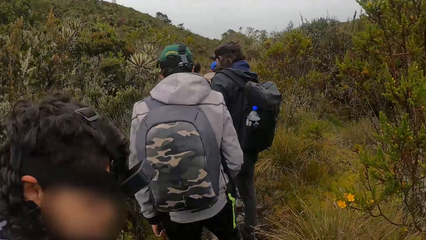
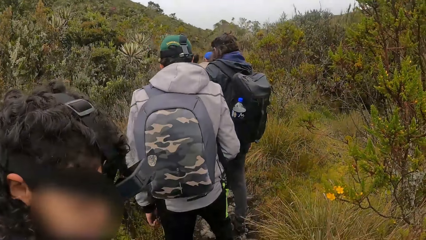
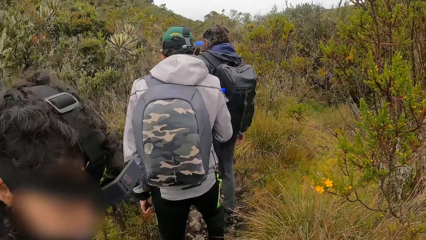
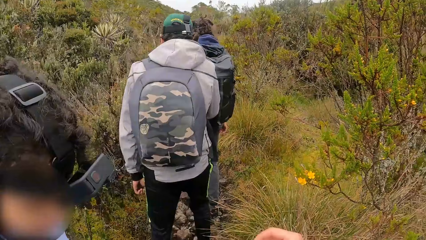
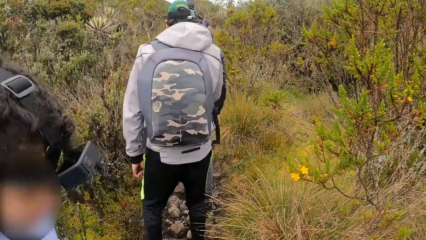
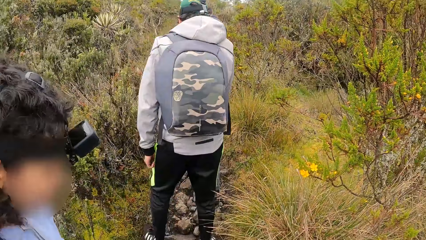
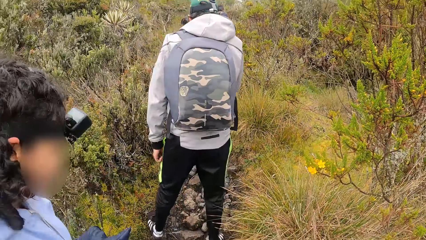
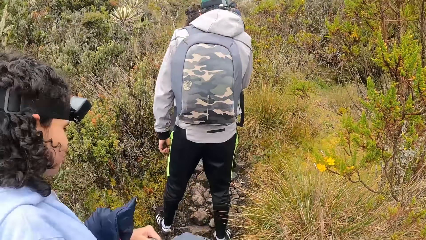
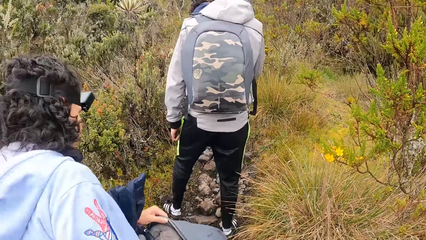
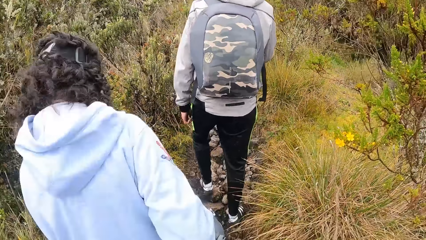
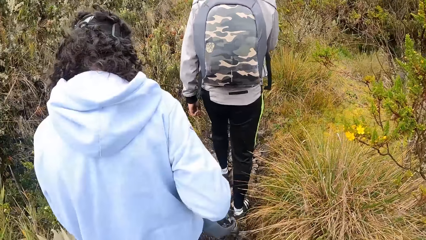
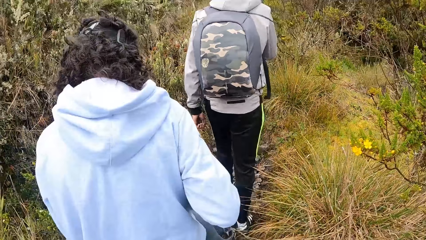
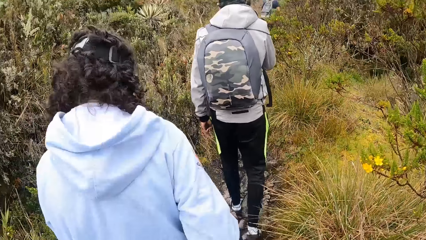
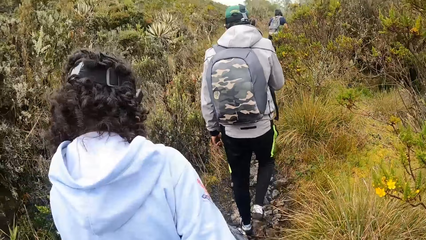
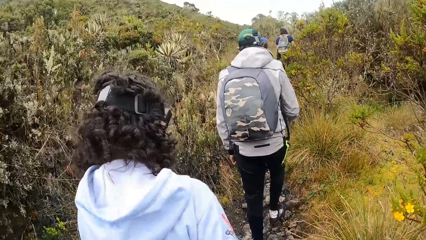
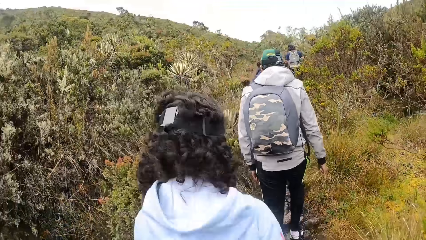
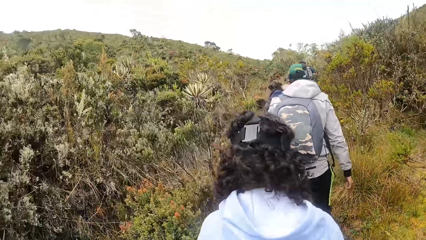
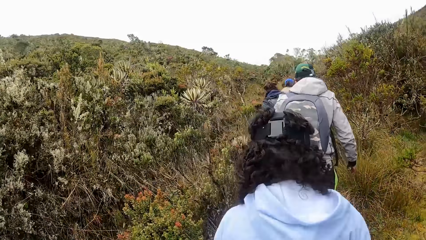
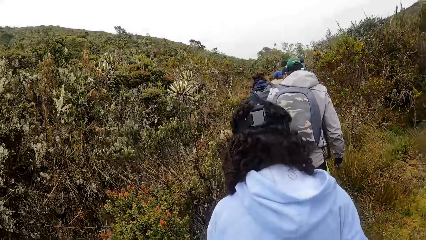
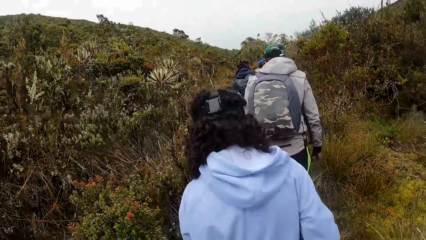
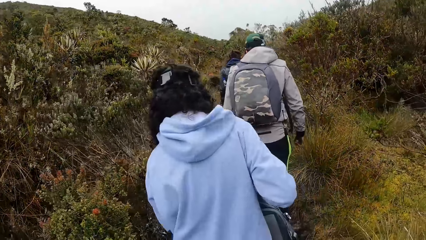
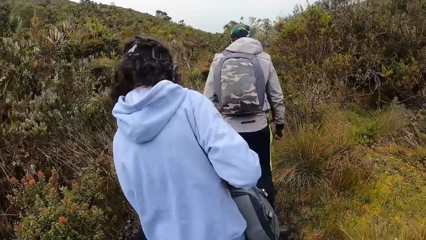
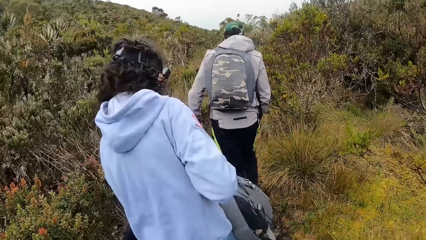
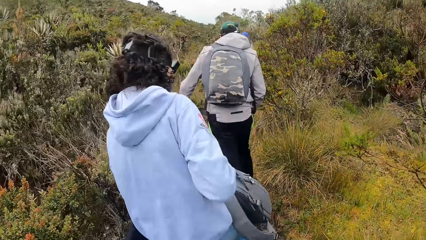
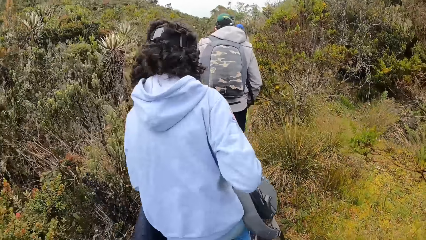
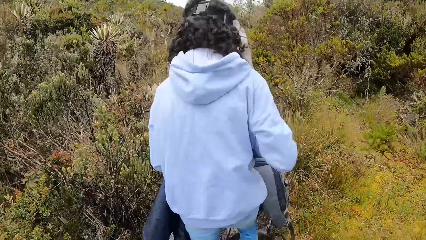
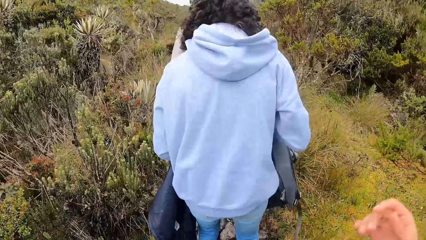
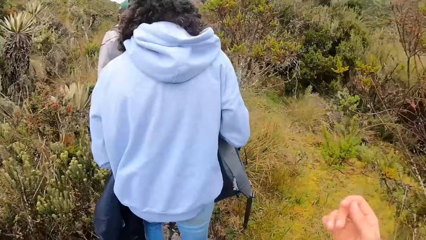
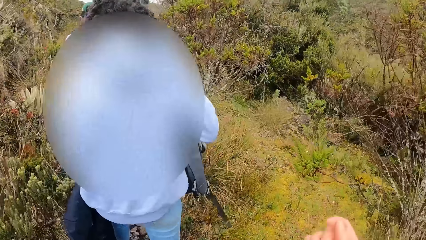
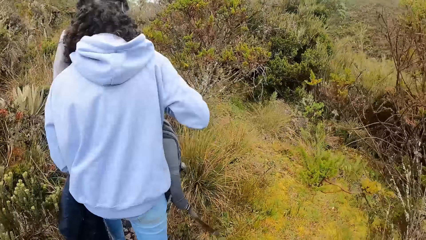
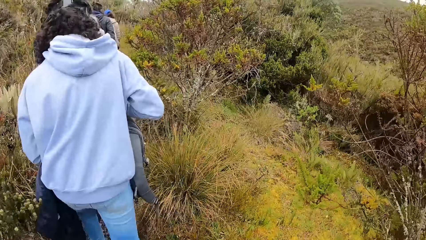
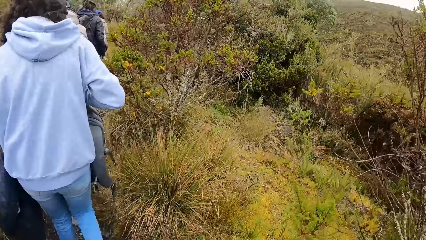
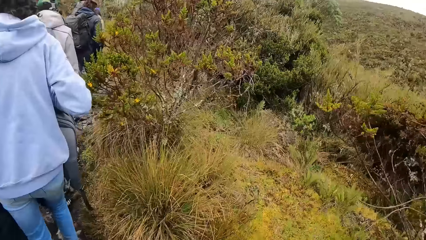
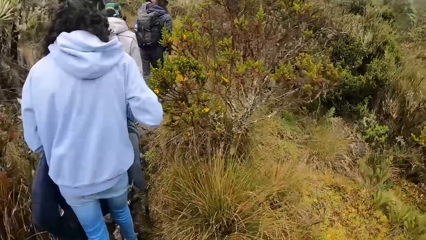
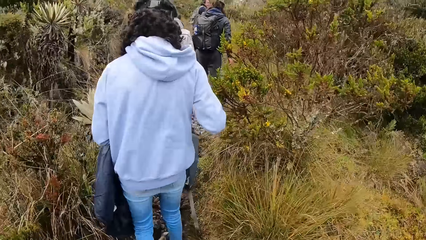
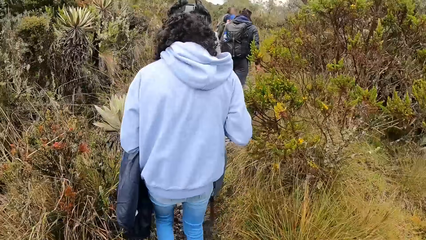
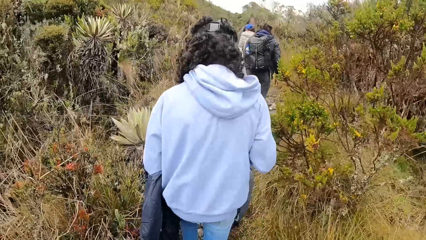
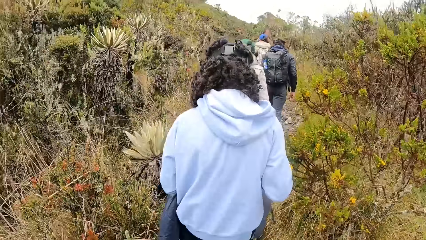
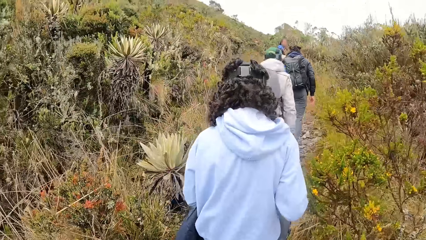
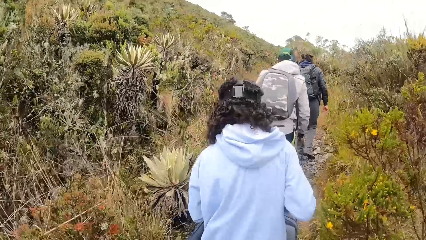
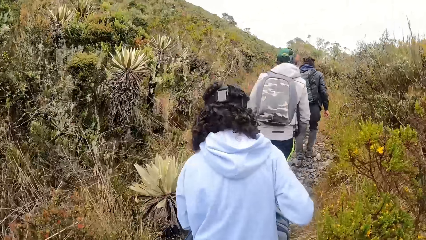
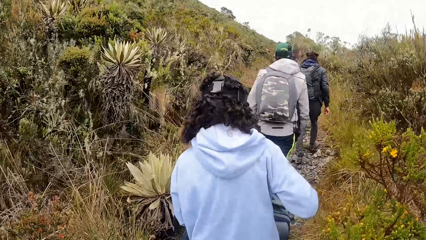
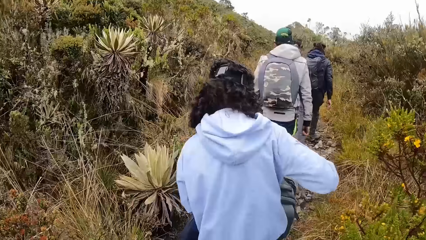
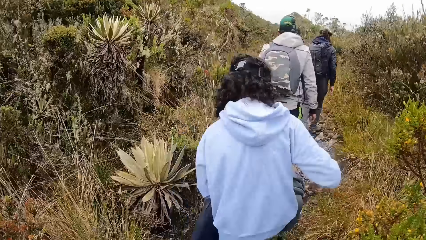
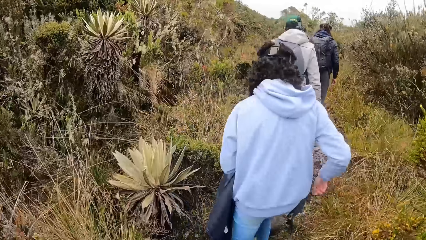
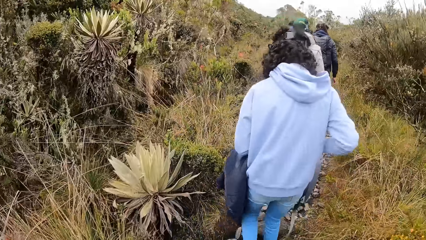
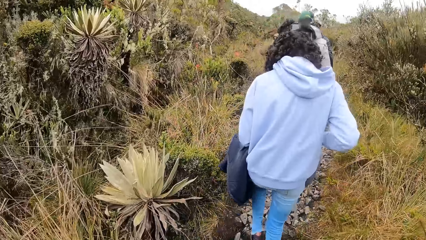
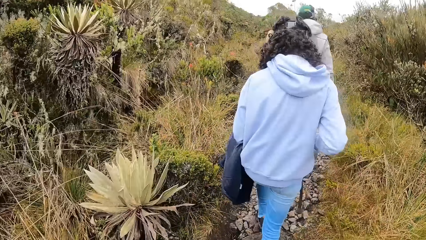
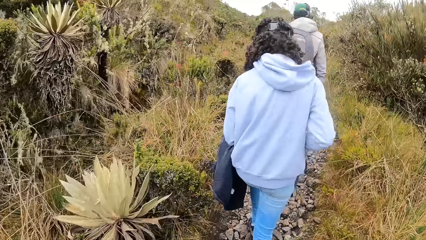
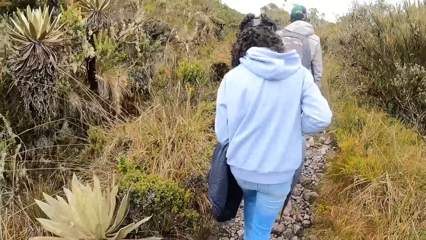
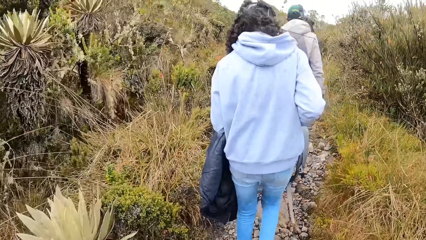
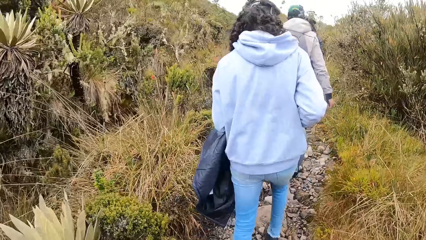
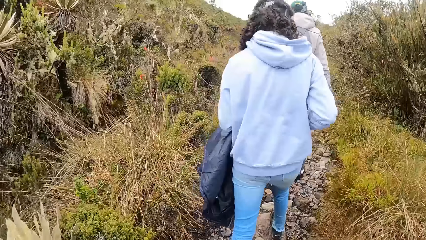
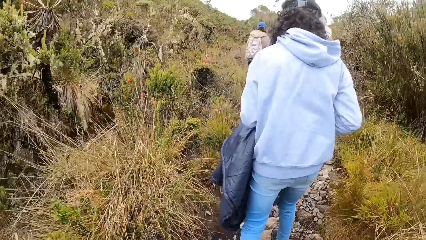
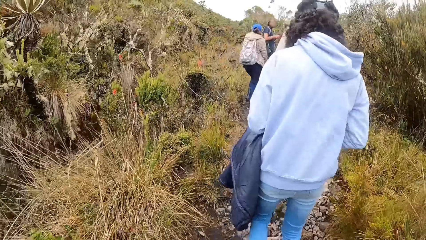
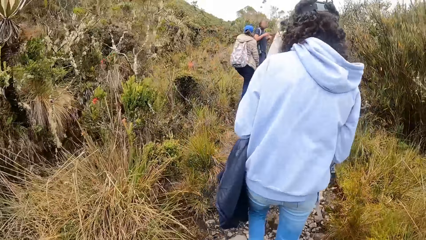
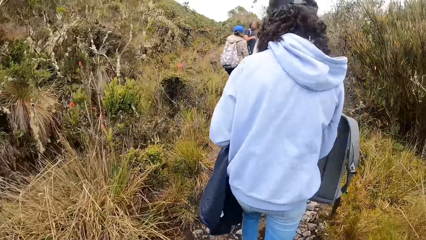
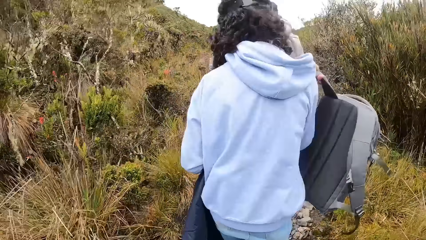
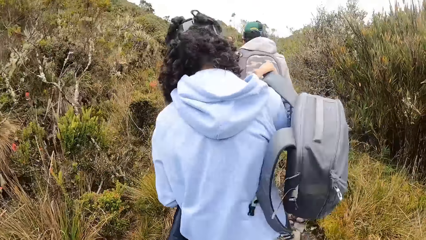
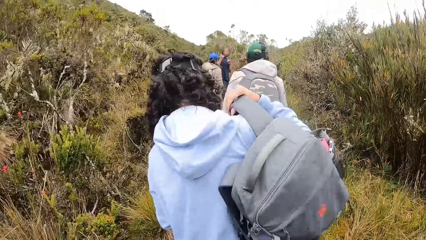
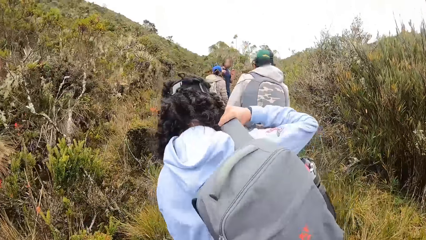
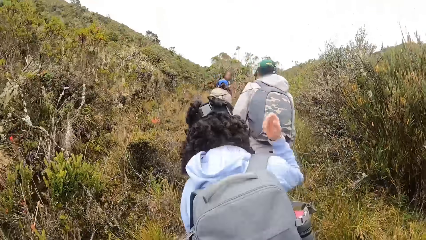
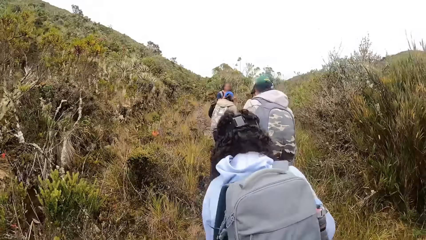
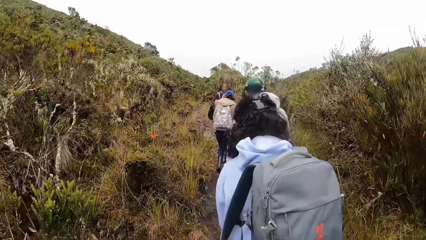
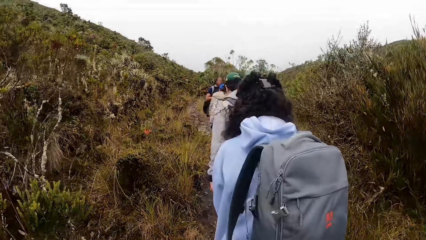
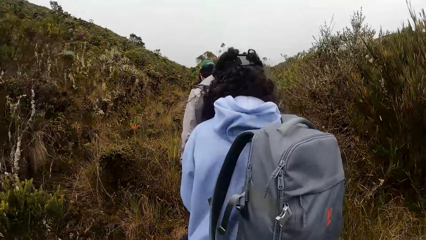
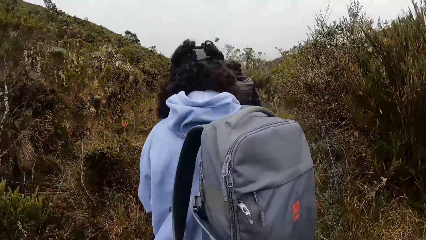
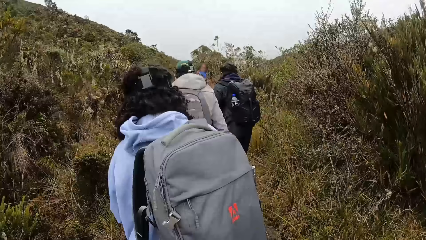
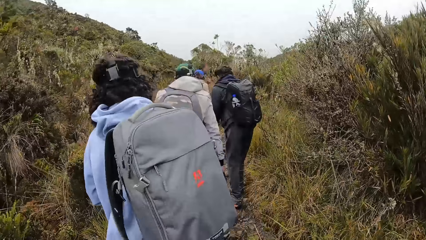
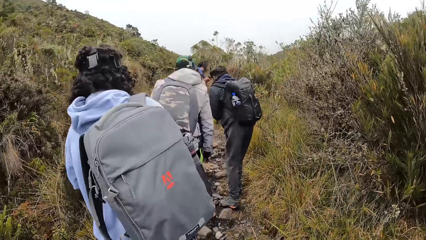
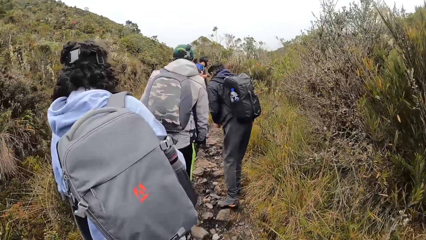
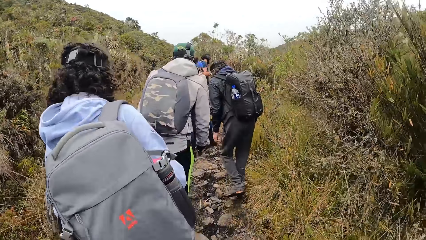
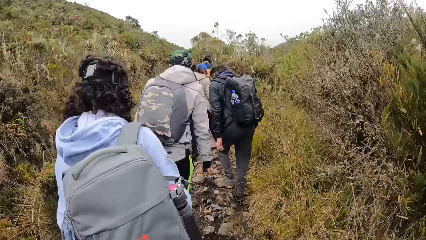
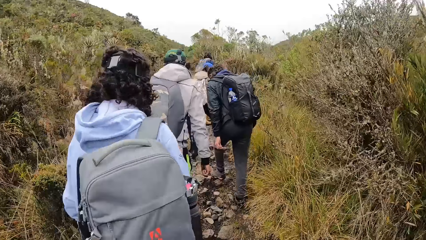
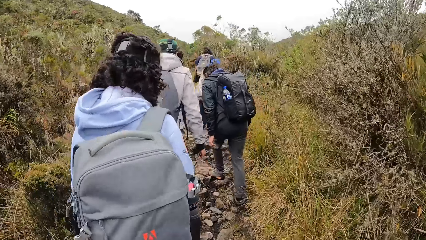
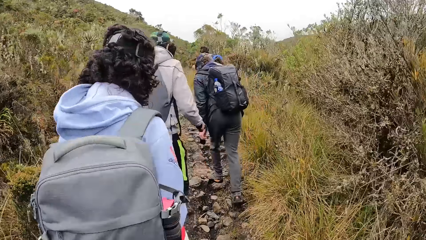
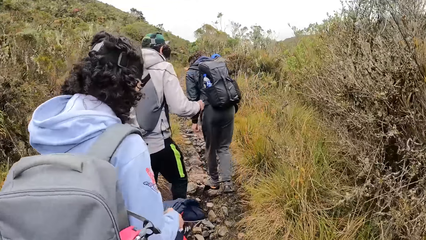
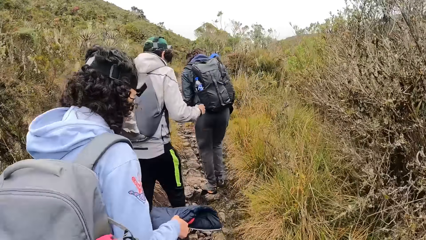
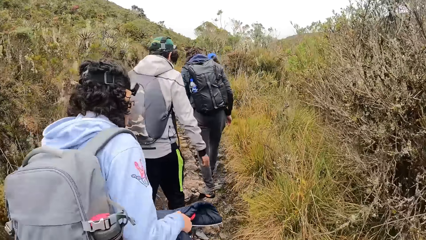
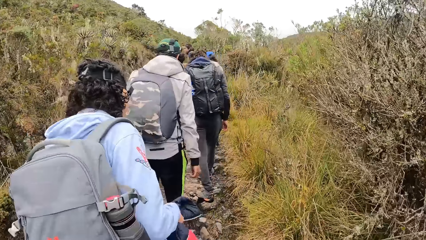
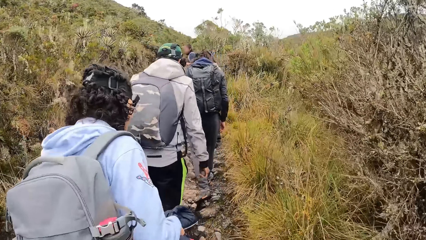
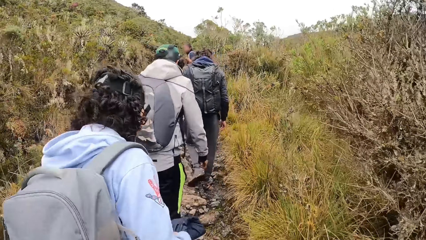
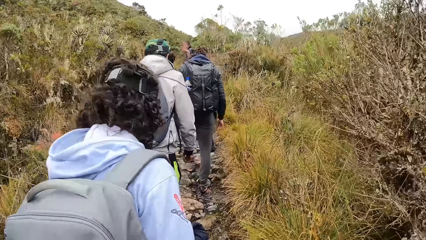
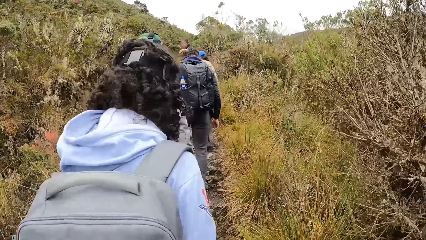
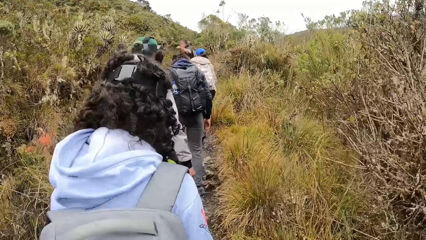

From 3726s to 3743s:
The camera wearer walks in the open area. The woman hangs the backpack on her back with her right hand.
